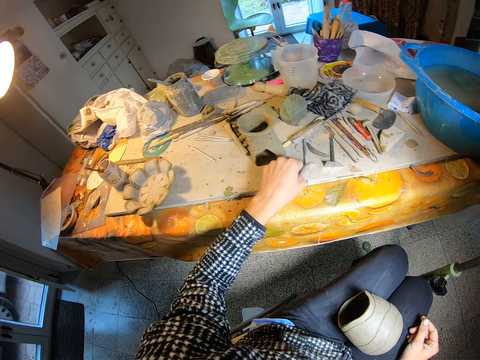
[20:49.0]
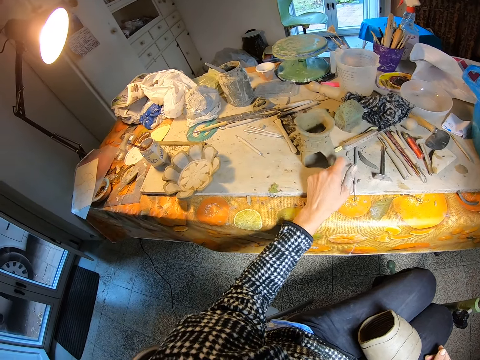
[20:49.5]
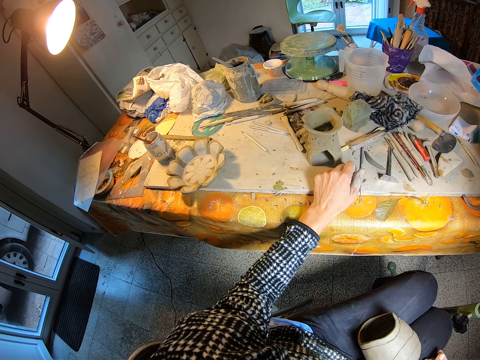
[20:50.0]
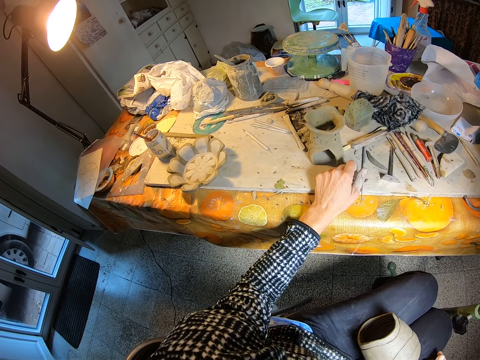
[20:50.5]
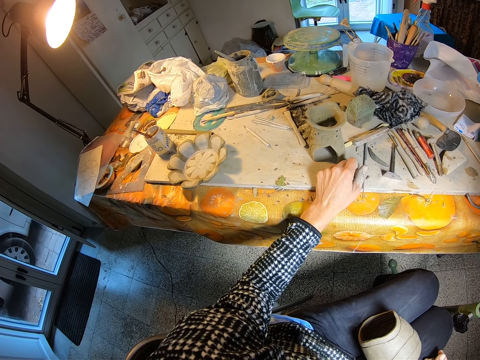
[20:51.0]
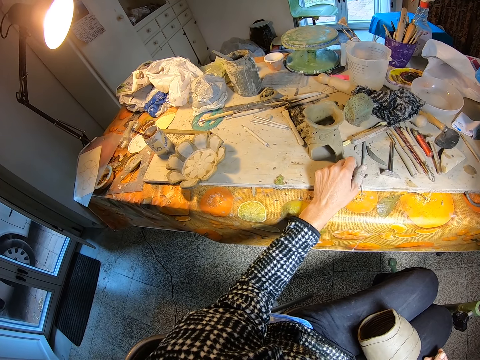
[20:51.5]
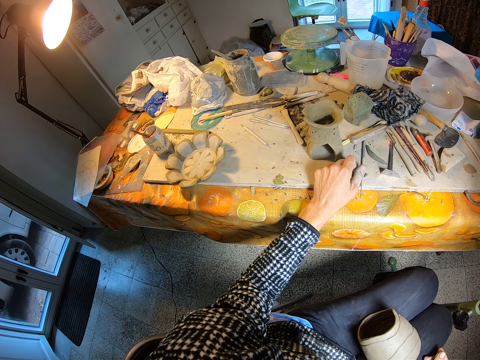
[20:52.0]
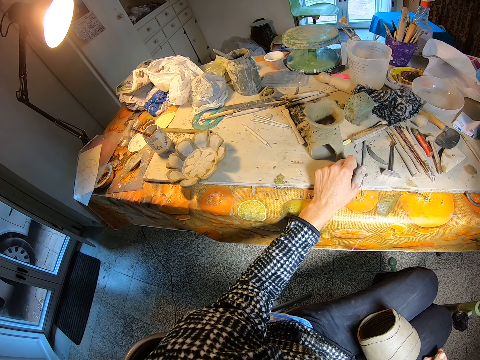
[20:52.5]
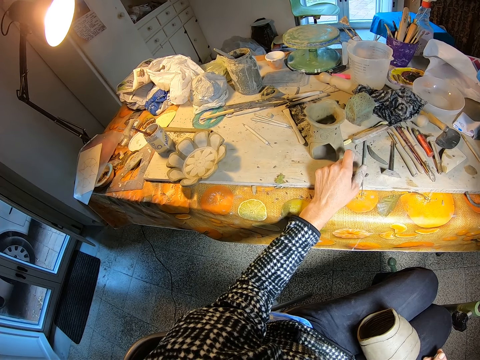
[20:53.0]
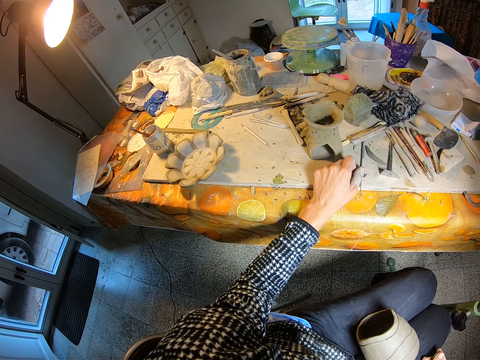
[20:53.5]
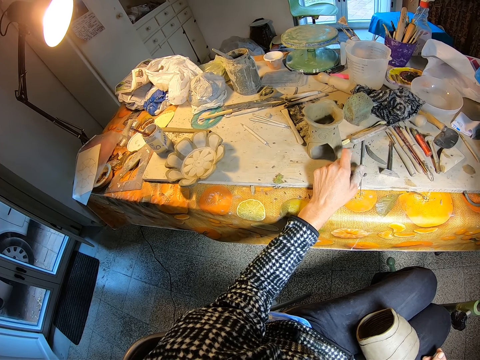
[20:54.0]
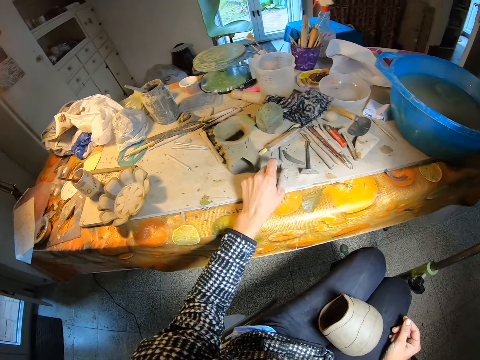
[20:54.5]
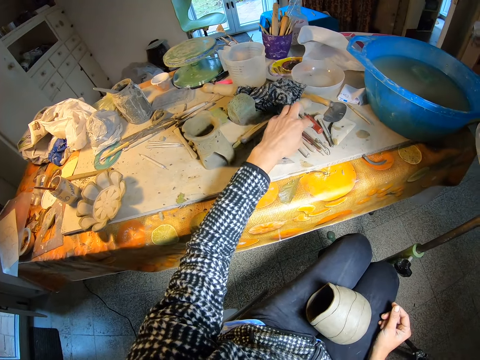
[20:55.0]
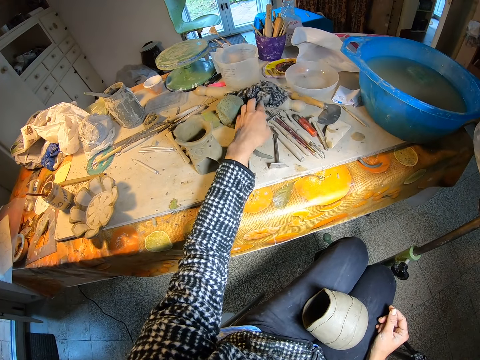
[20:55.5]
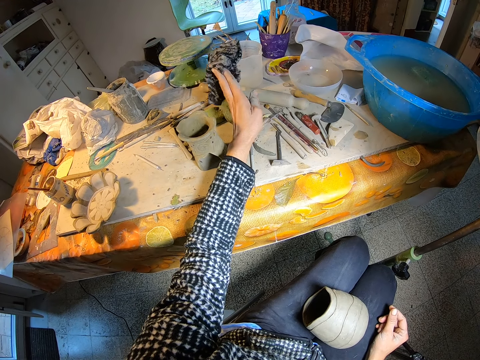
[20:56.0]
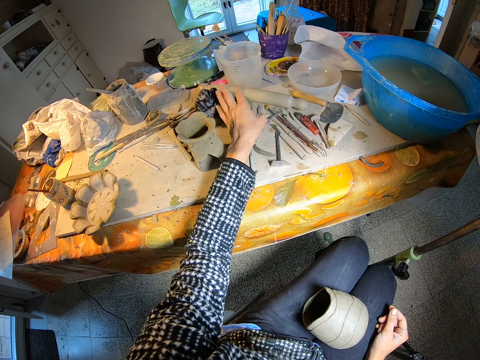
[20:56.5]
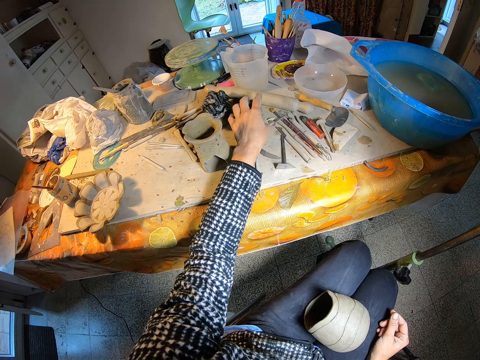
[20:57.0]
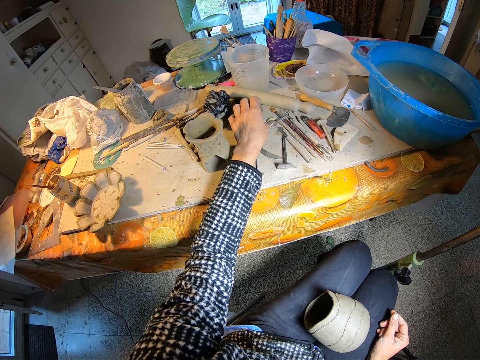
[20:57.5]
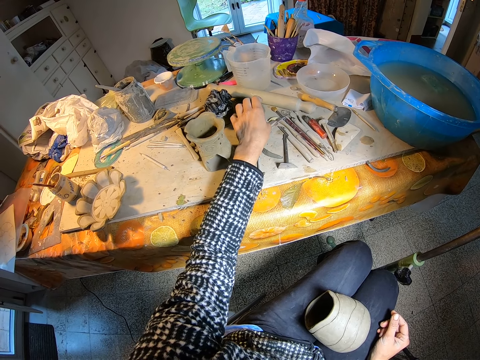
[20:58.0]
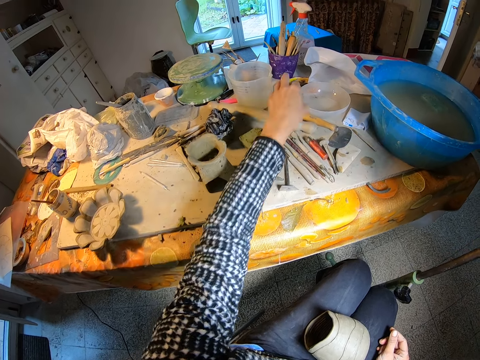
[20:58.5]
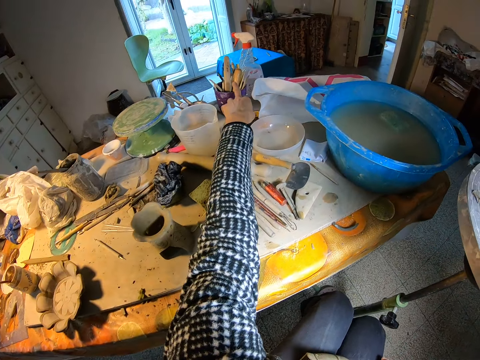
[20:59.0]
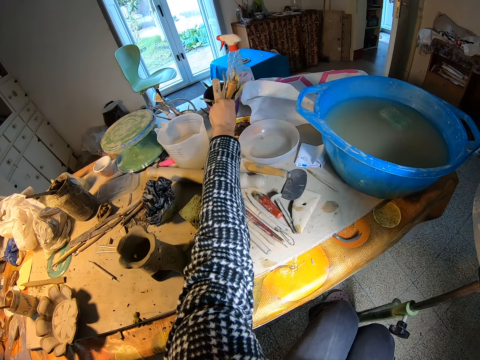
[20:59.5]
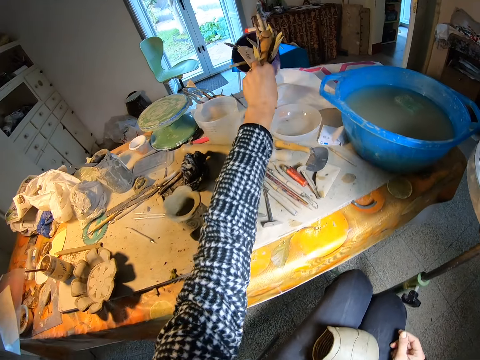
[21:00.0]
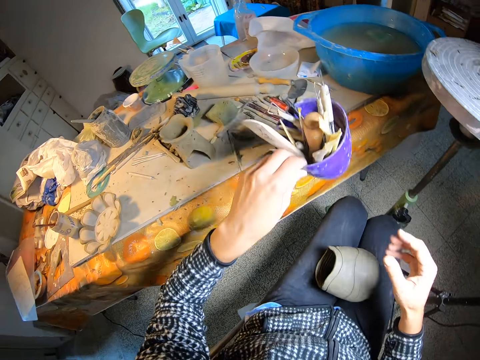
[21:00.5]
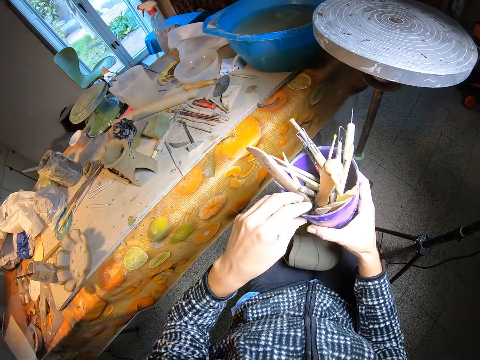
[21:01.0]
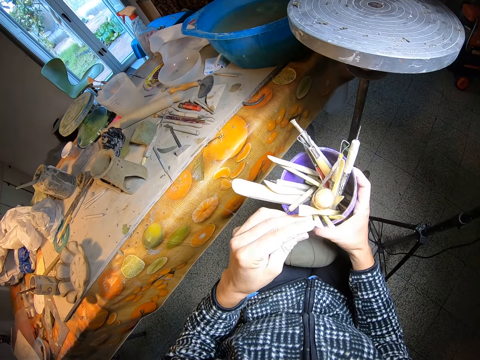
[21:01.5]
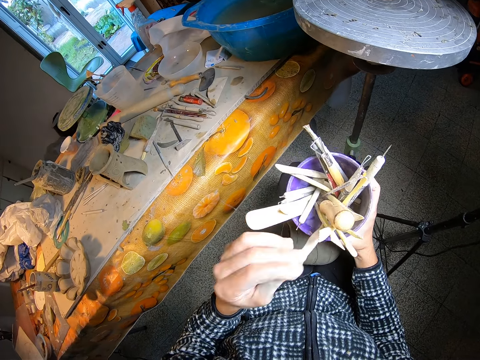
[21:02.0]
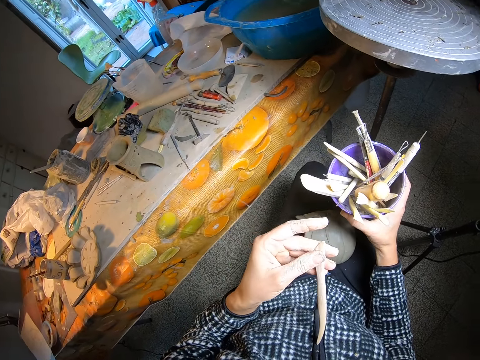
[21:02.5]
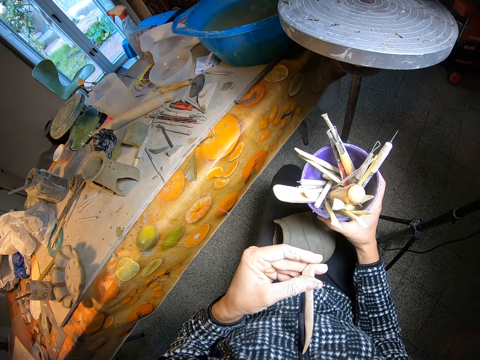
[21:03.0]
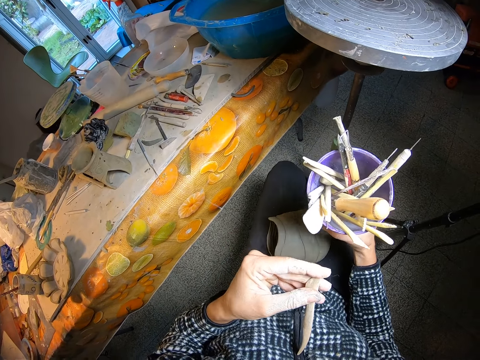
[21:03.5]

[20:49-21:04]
The camera wearer looks at the tools. He picks up a container of wooden carving pieces from the workbench with his left hand. He moves the tool carrier. He picks up a wooden carving piece from the container of wooden carving pieces with his left hand.

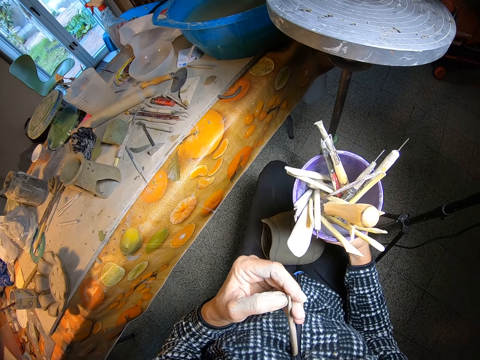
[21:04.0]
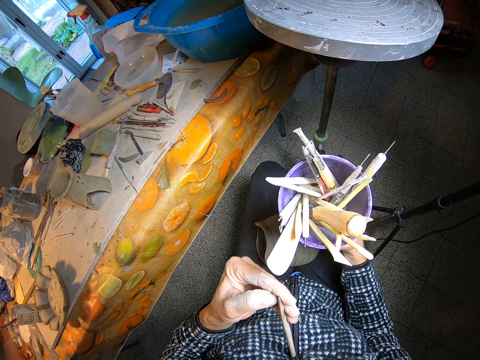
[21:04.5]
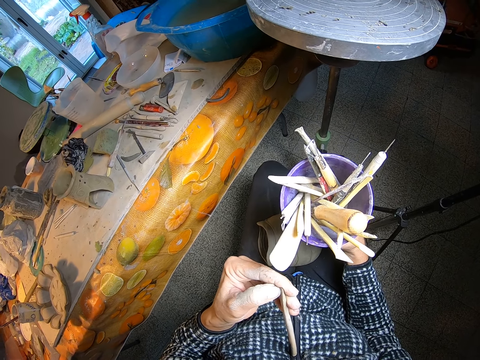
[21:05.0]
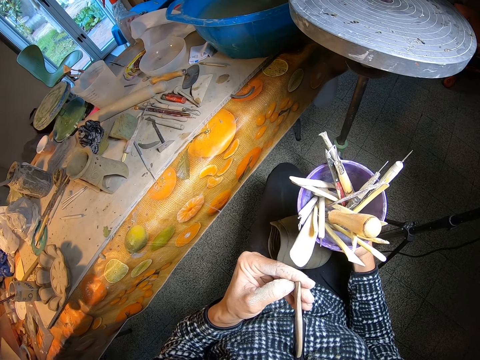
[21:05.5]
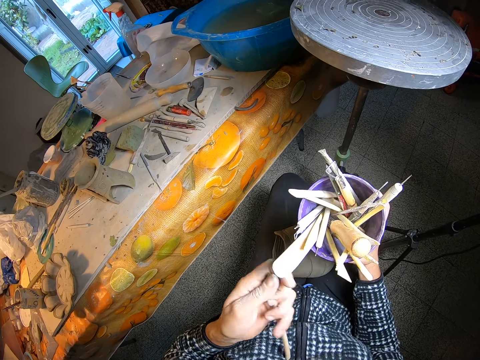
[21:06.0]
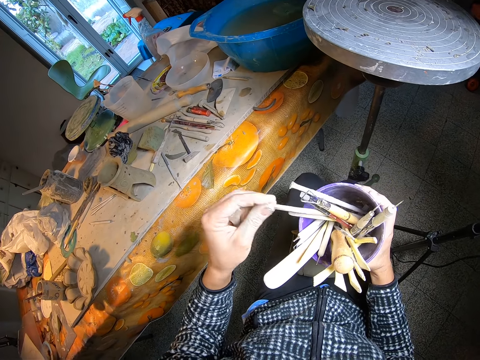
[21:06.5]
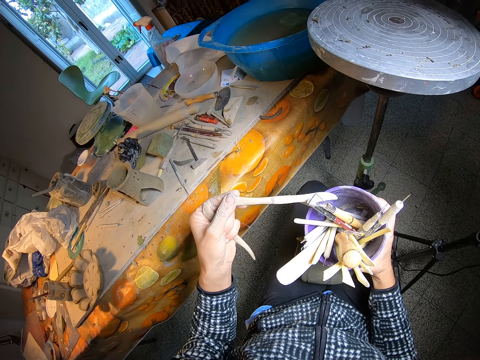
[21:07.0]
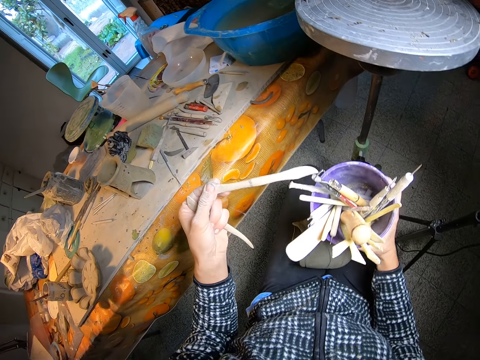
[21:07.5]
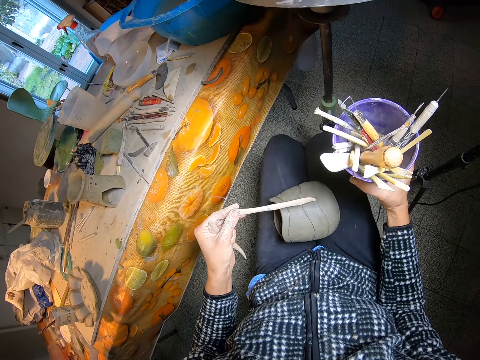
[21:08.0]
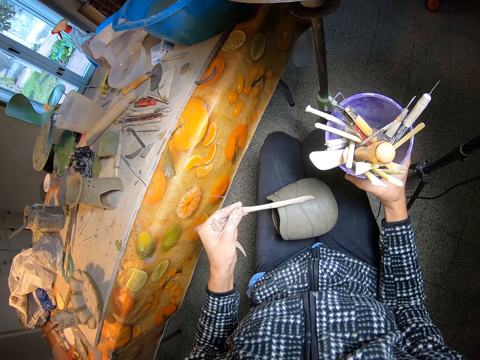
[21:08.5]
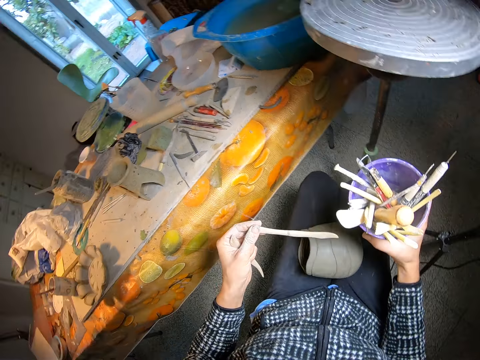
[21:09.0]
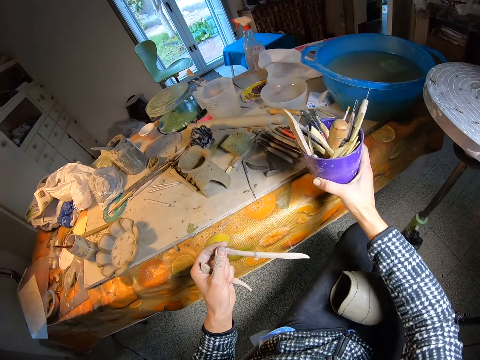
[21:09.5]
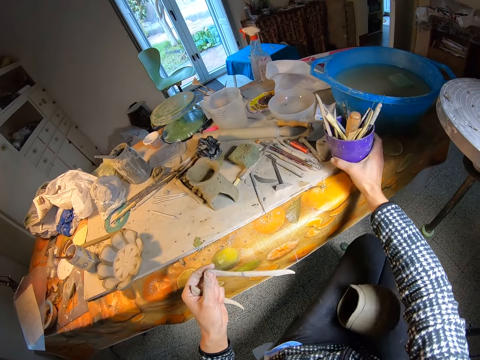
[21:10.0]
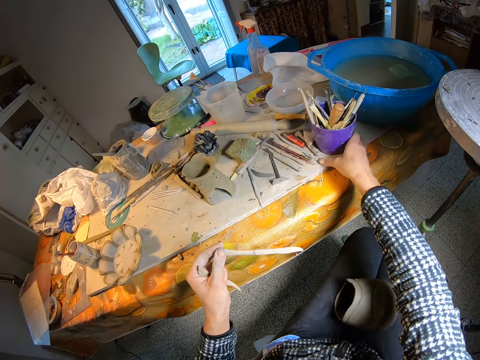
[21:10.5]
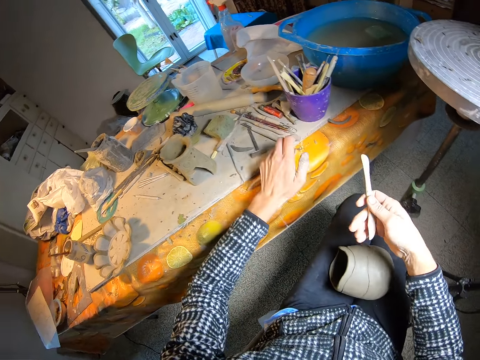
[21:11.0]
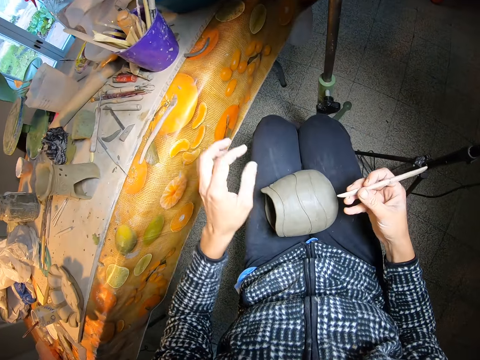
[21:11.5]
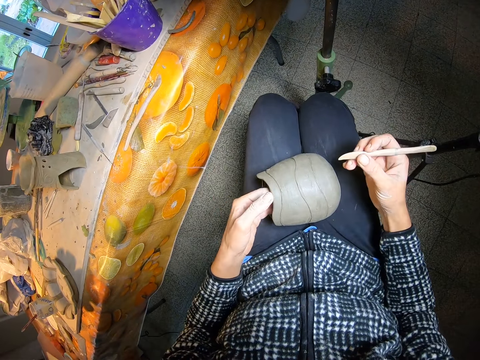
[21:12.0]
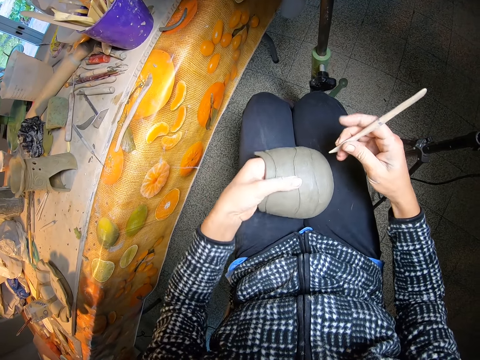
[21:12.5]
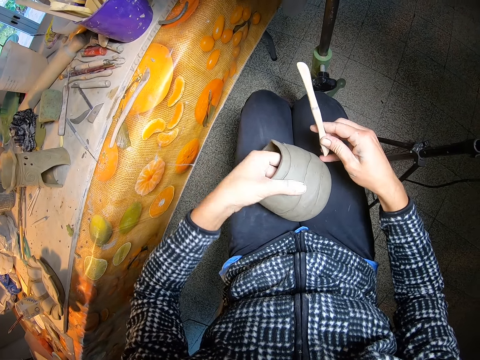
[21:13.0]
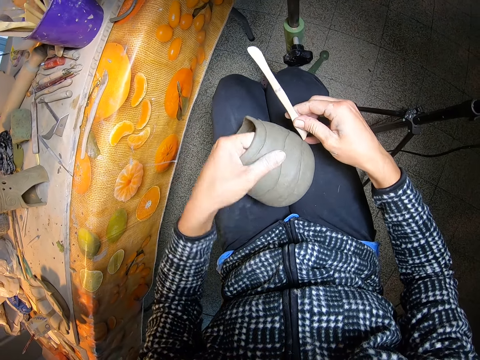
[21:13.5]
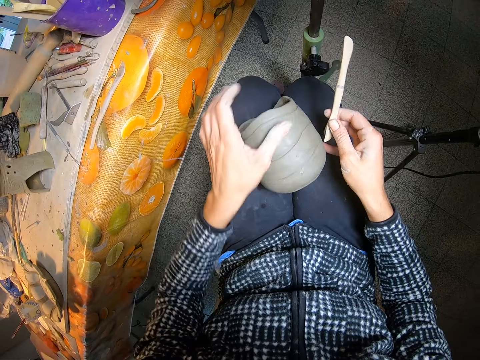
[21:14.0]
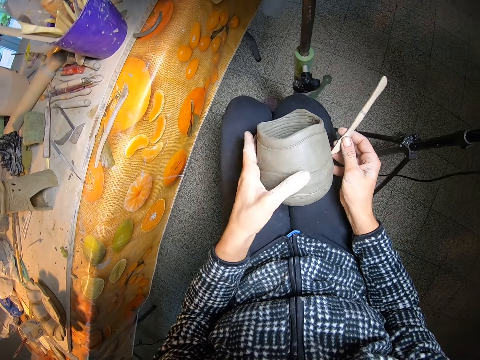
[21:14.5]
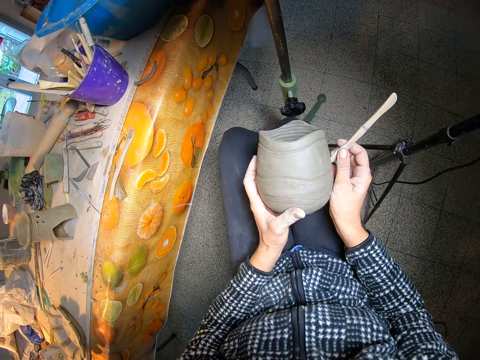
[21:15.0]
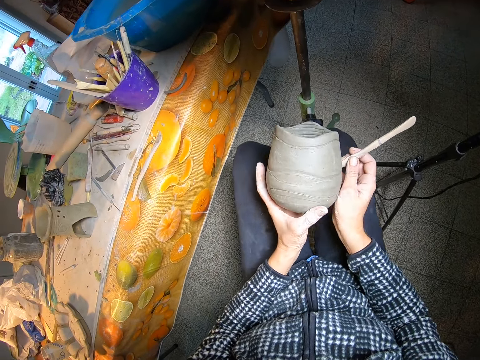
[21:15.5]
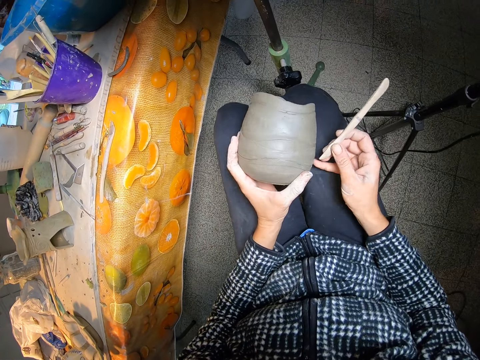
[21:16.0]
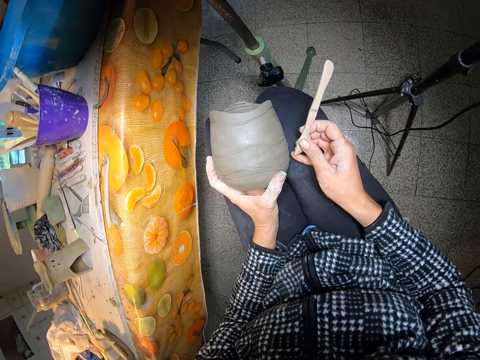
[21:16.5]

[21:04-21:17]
The camera wearer moves the tools. He picks up a wooden carving piece from the container of wooden carving pieces with his left hand. He places the container of wooden carving pieces on the workbench with his right hand. He drops the wooden carving piece on the workbench with his left hand. He scrapes the ceramic mould on his knees with the wooden carving piece with his right hand.
